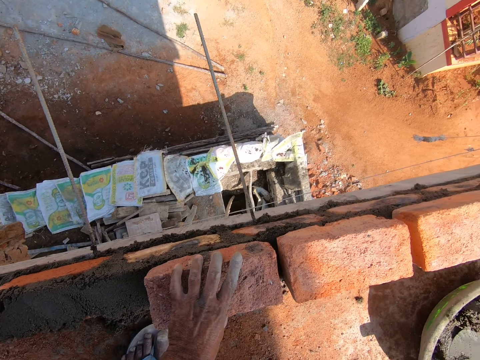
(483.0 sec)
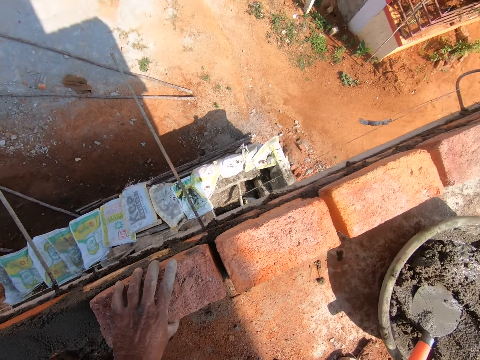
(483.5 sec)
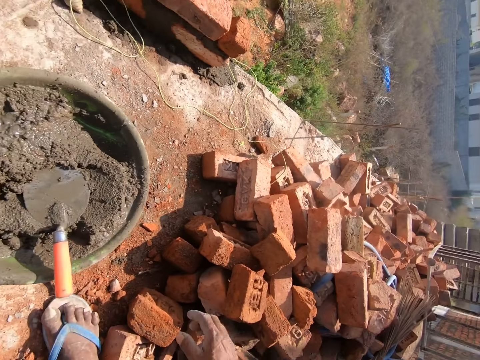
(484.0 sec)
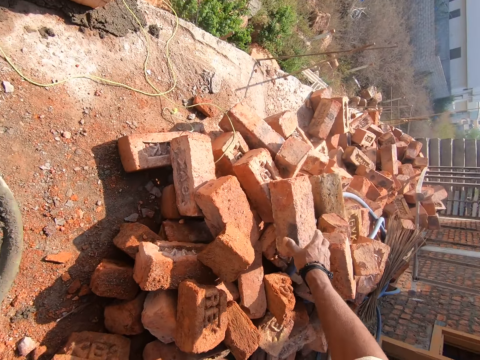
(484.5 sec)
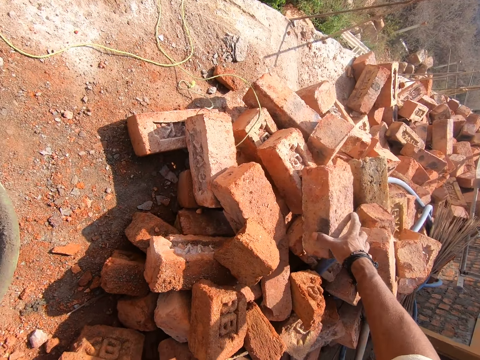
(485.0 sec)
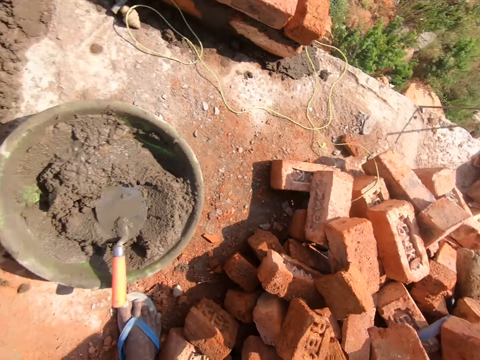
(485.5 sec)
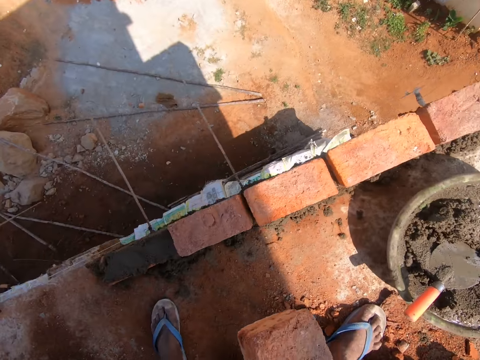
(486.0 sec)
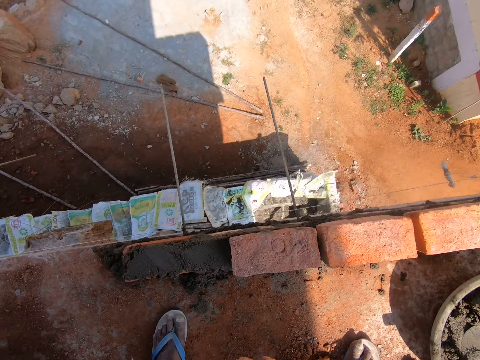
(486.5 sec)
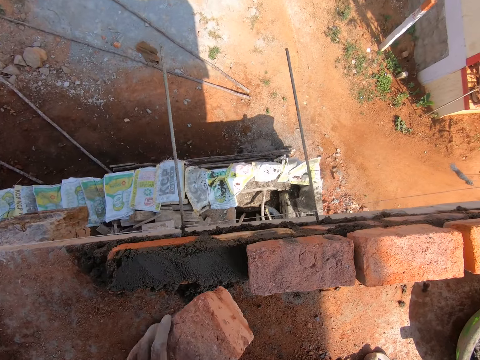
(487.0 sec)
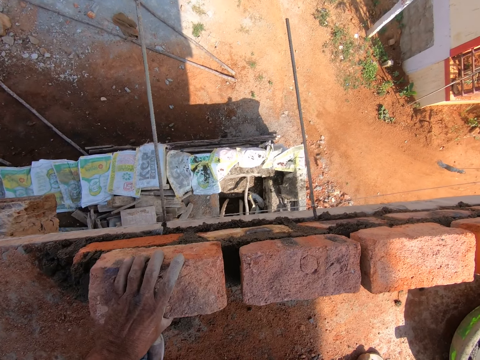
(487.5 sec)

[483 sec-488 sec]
The camera wearer picks the brick from the floor.

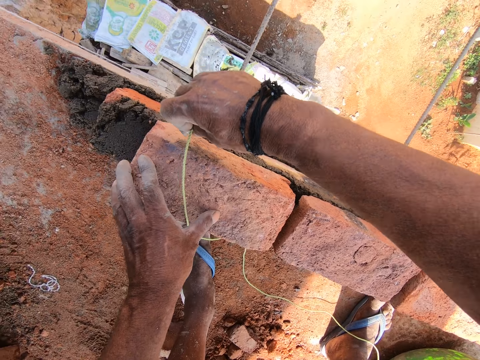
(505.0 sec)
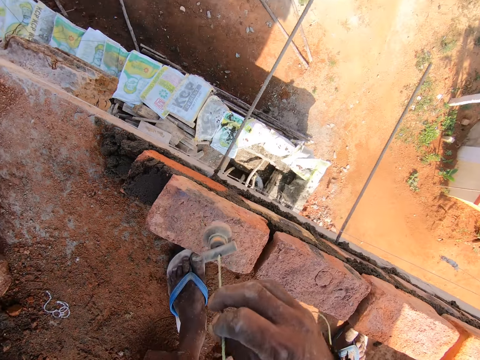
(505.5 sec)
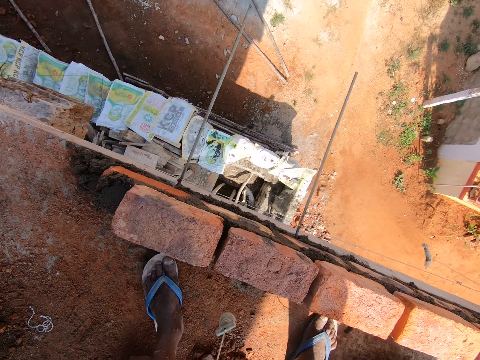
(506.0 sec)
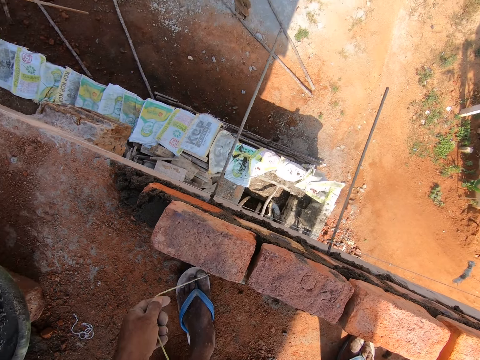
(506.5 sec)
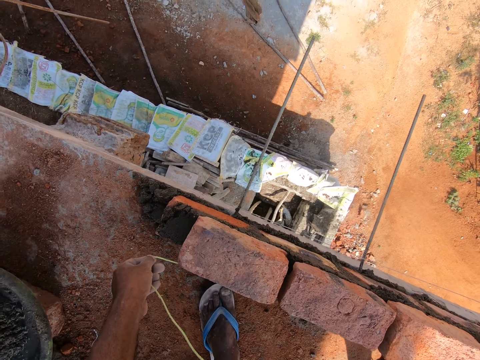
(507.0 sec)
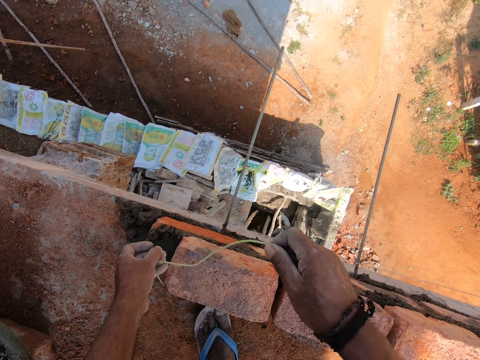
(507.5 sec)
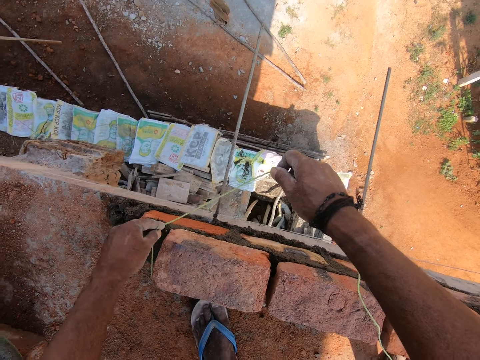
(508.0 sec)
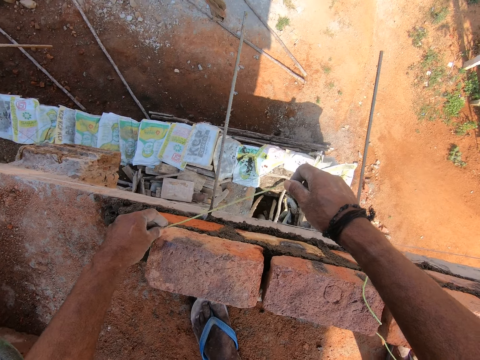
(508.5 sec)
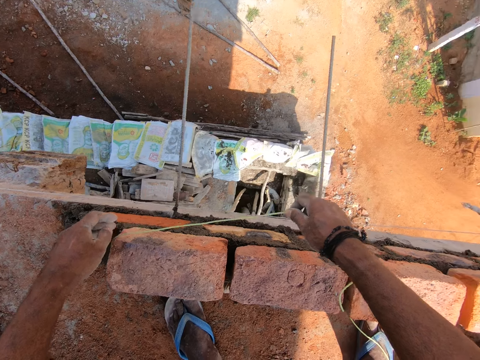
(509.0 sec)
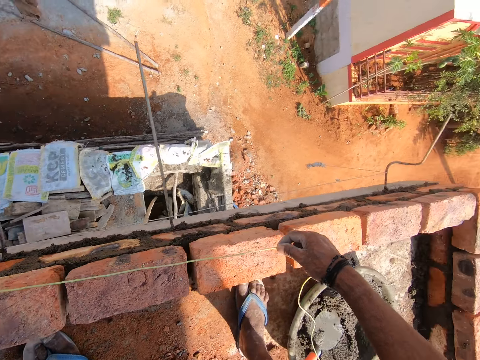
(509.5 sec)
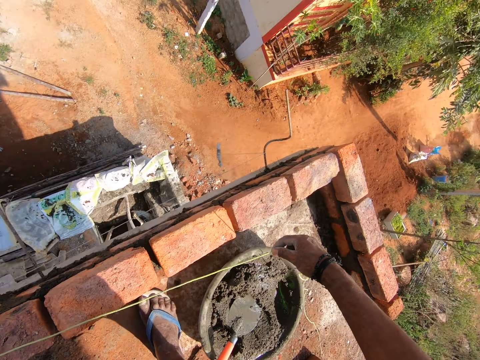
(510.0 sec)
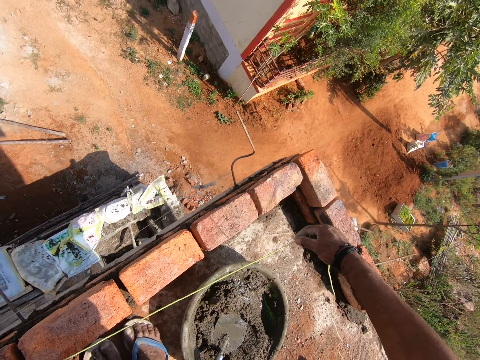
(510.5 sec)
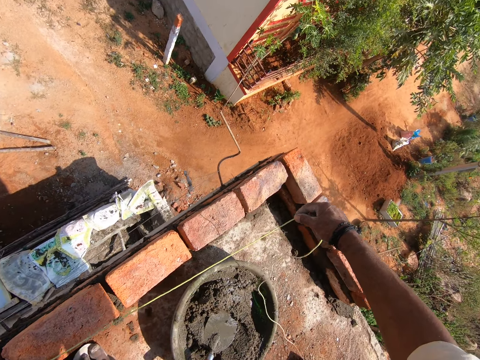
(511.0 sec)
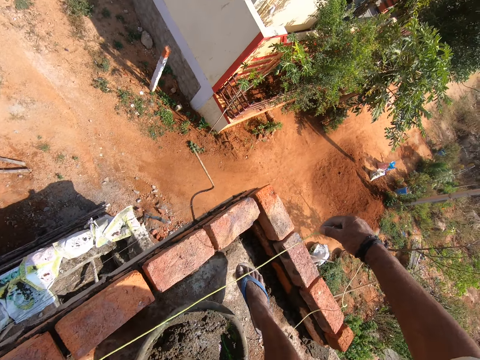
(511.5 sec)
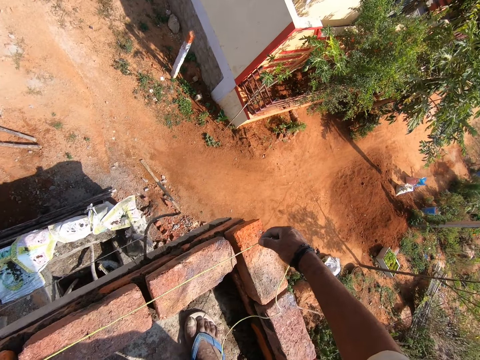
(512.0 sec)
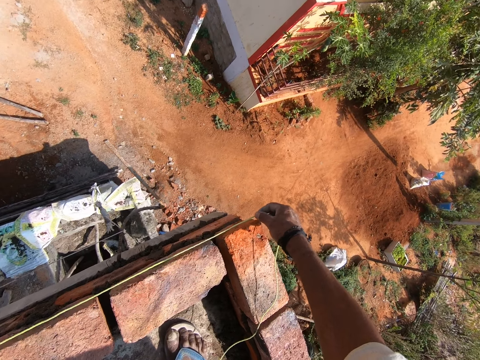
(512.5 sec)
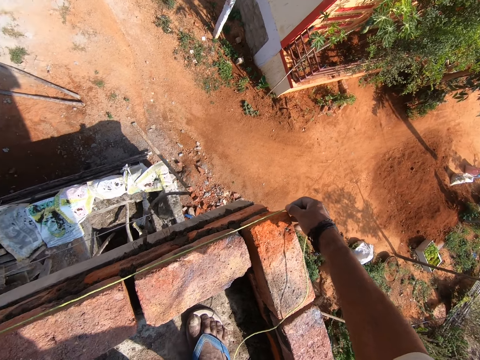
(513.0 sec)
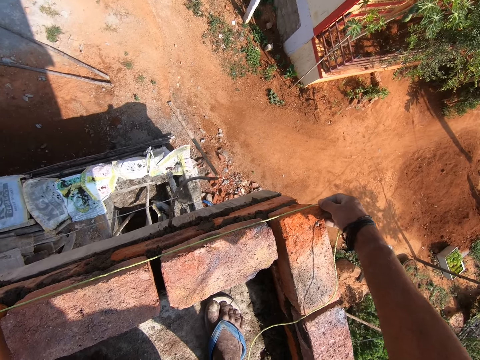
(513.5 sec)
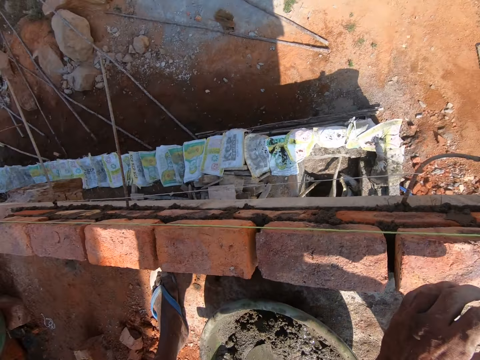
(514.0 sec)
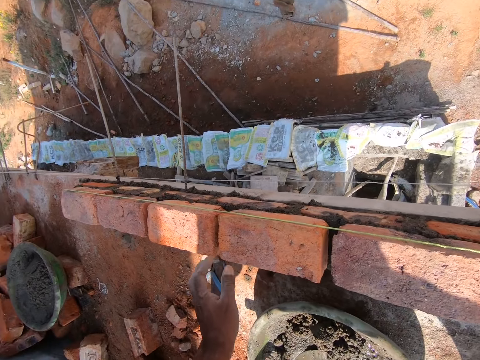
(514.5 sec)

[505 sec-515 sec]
The camera wearer places the plumb bob down. They place the rope on the bricks.

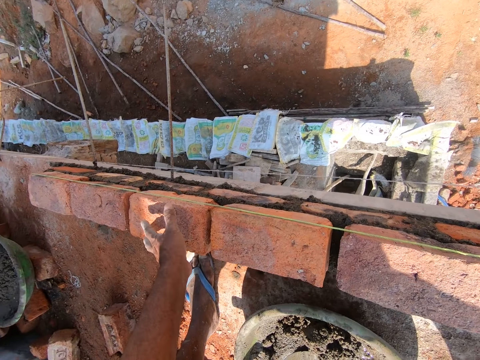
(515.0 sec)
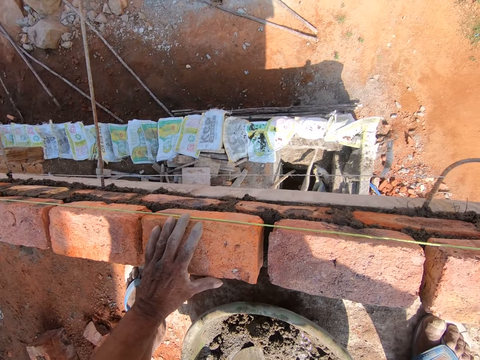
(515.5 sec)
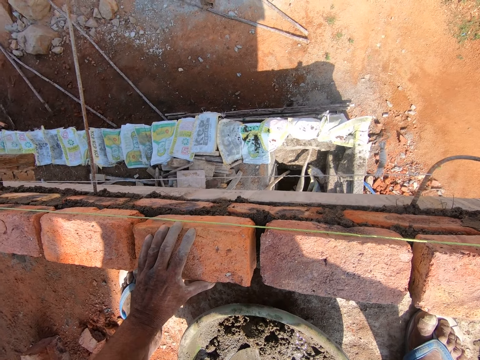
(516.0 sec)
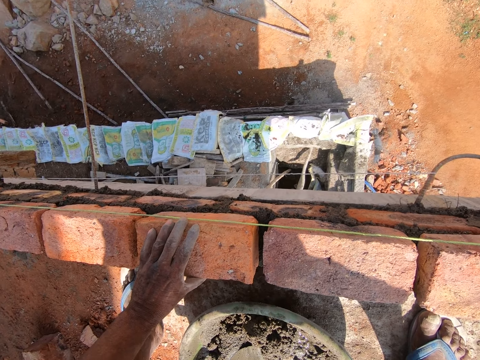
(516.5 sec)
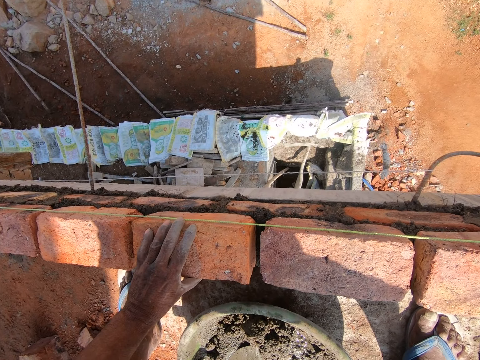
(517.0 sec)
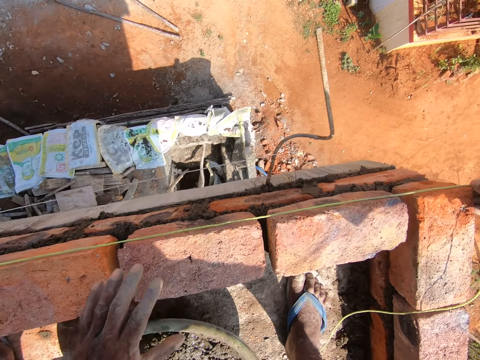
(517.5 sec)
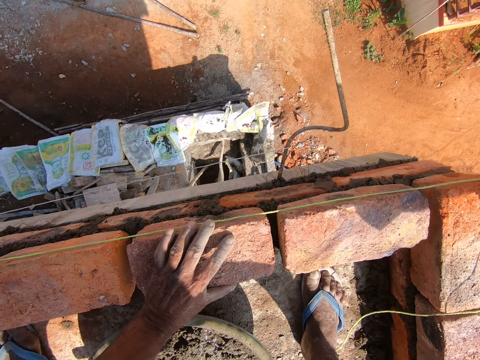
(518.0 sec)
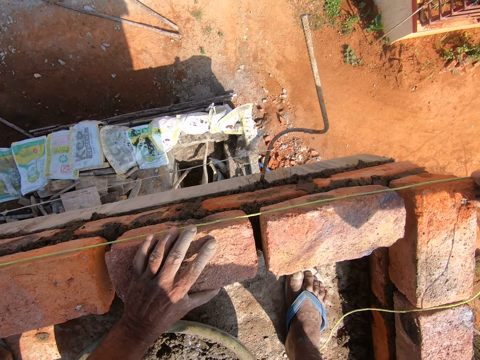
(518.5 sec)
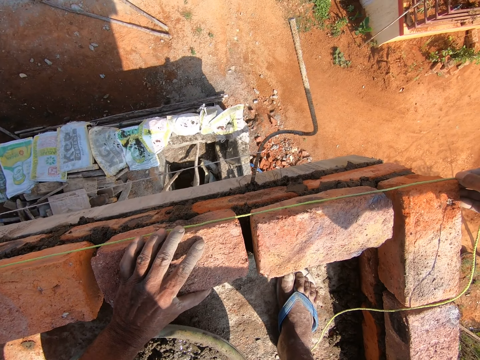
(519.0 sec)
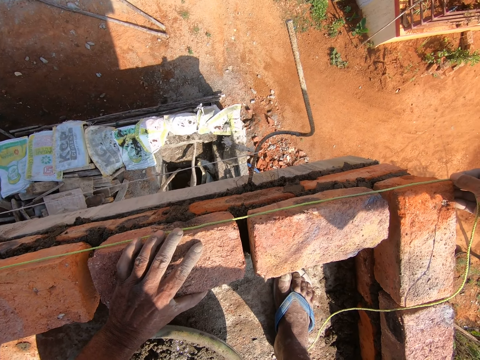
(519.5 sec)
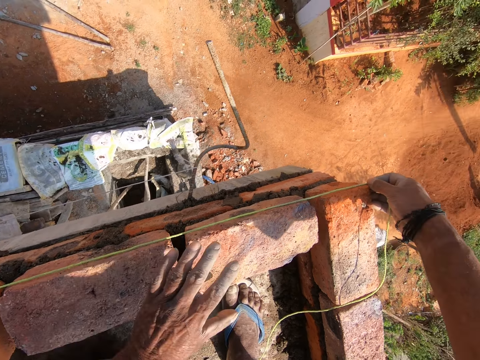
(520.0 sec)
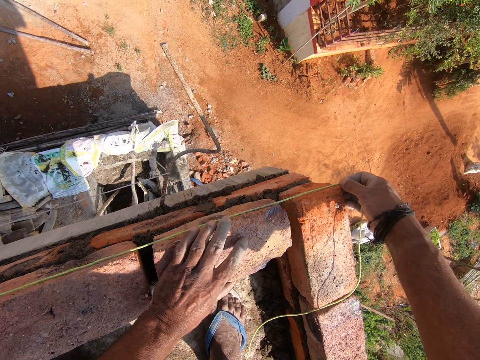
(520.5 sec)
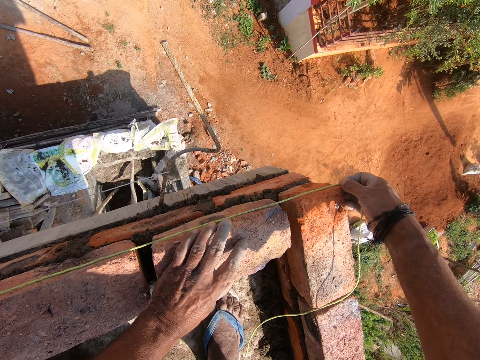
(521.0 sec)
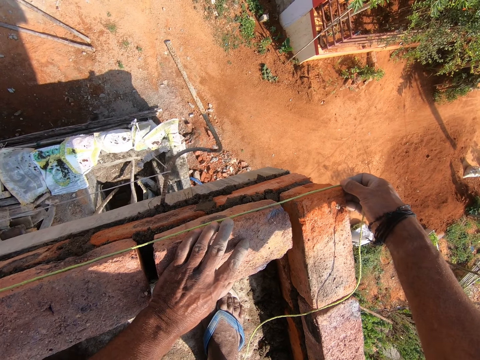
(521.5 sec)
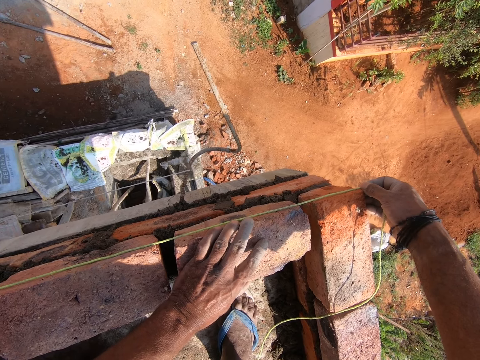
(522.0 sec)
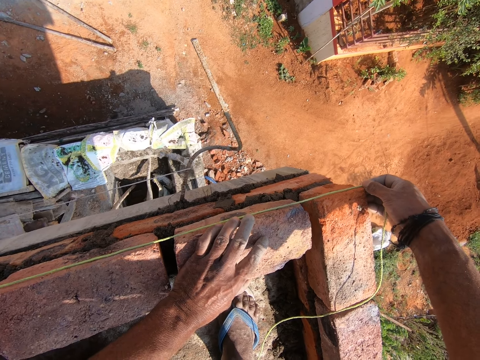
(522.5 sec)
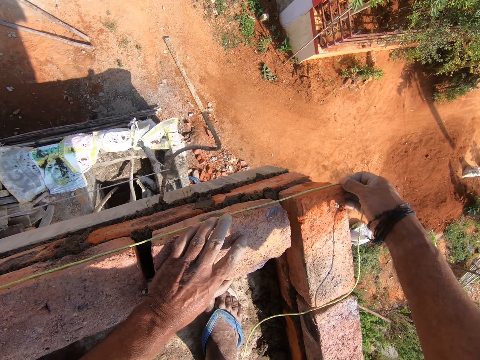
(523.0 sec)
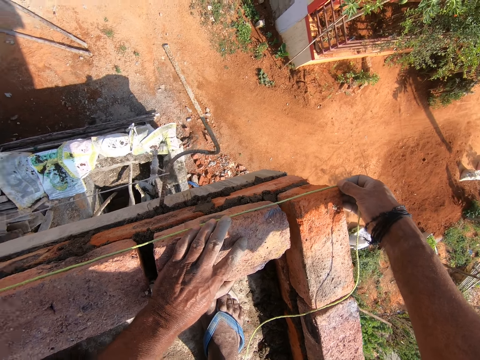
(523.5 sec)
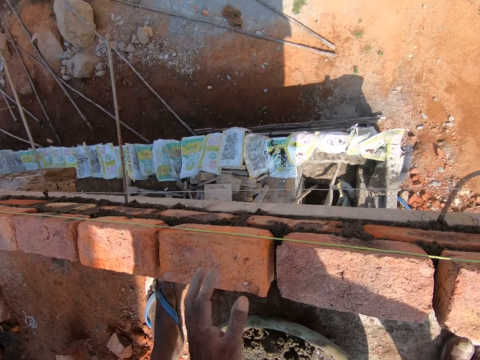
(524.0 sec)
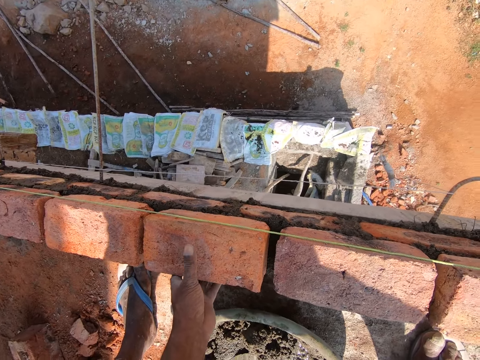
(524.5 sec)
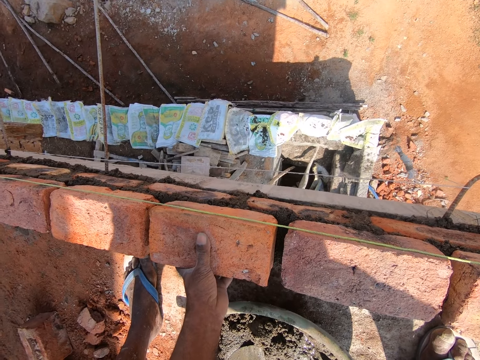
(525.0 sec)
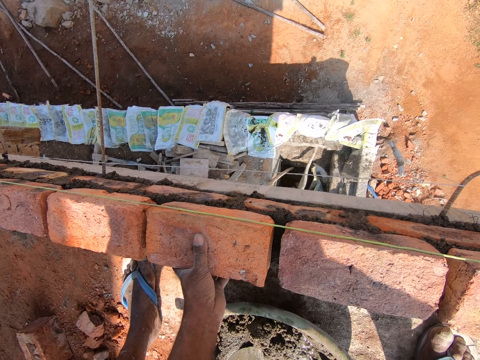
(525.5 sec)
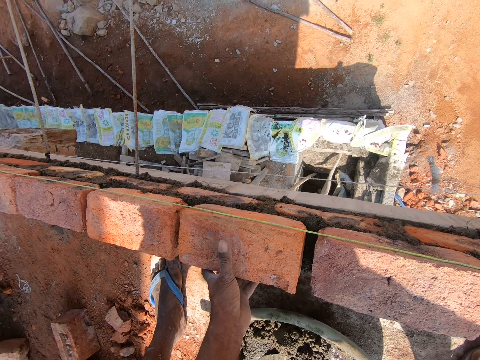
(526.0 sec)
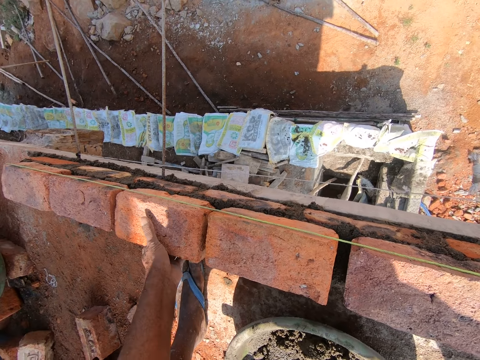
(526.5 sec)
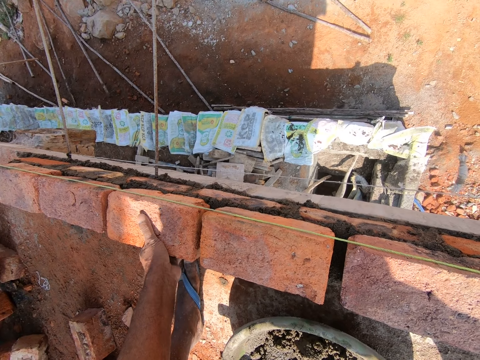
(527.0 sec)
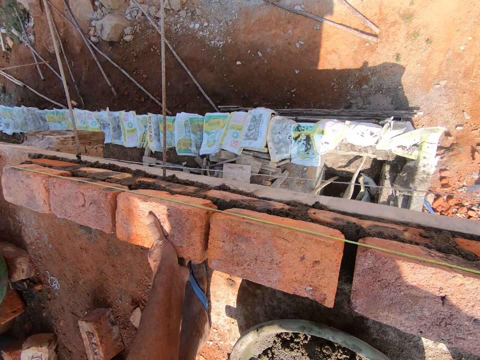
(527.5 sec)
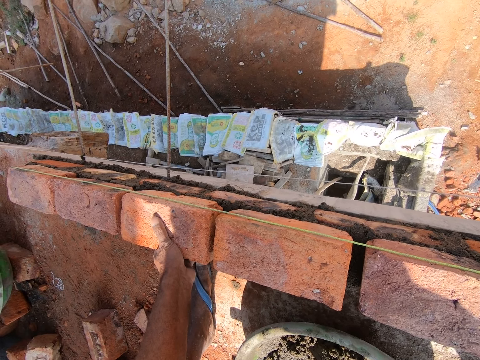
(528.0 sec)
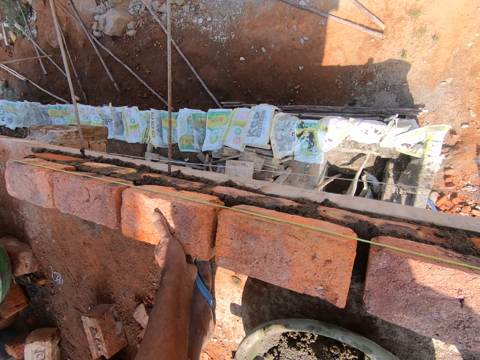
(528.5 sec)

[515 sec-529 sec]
The camera wearer moves the bricks with the left hand. He places his hand on the brick. He places his hand on the brick again. He measures the brick with the thread. He places his hand on the brick. He measures the brick with the thread. He places his hand on the brick. He places his hand on the brick again.
